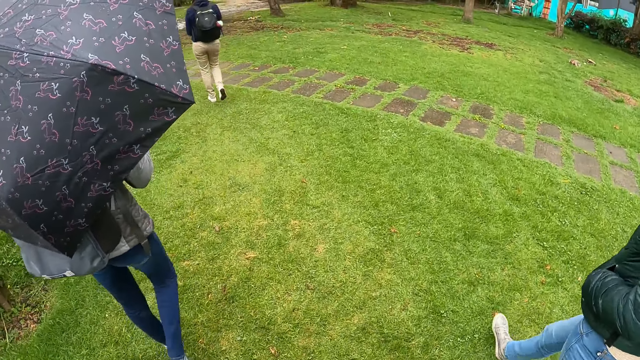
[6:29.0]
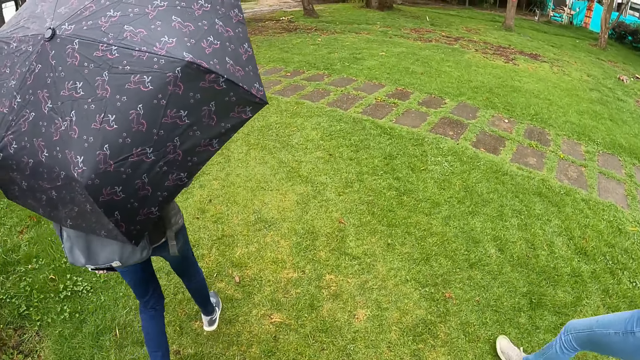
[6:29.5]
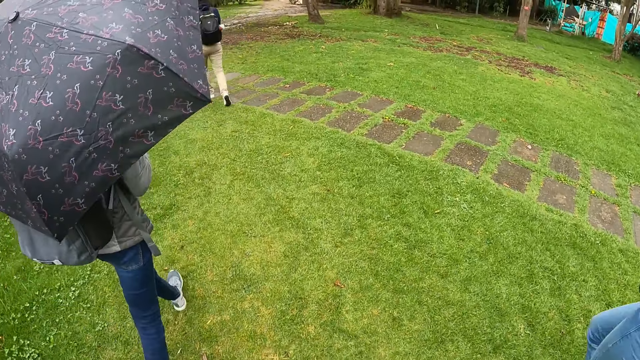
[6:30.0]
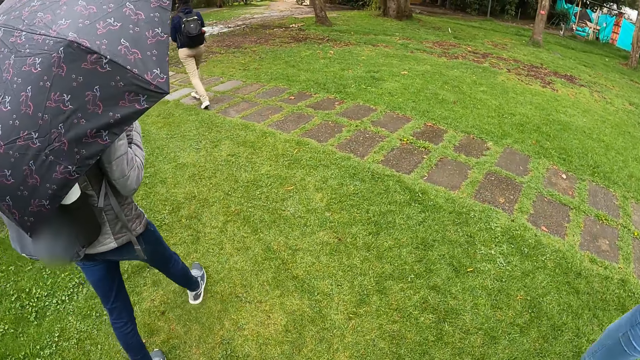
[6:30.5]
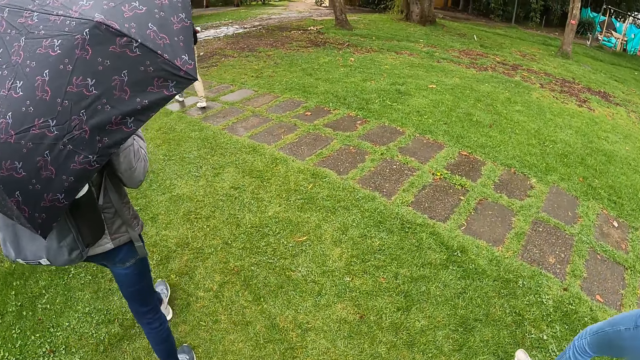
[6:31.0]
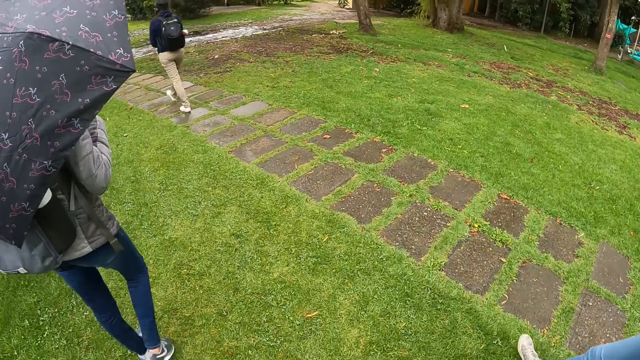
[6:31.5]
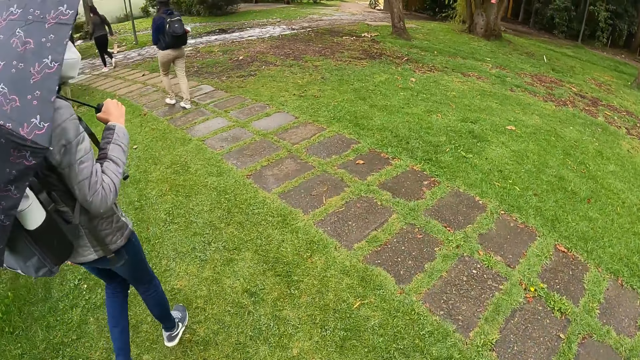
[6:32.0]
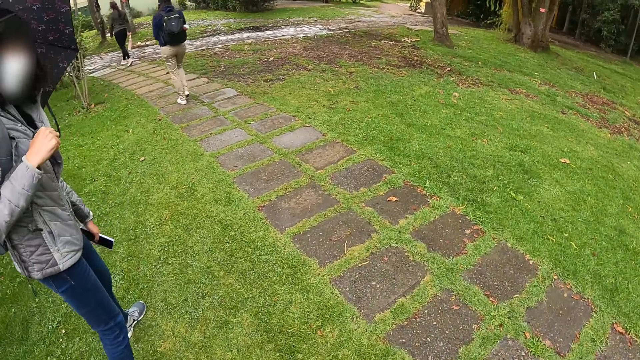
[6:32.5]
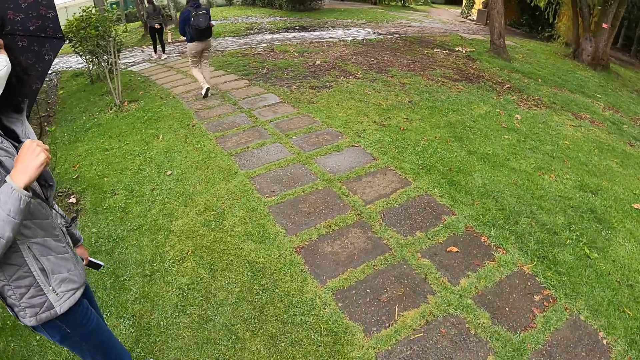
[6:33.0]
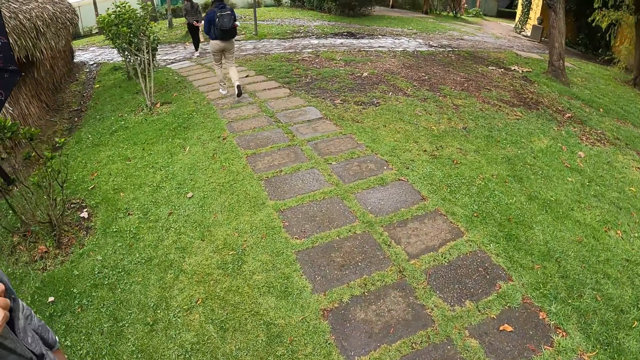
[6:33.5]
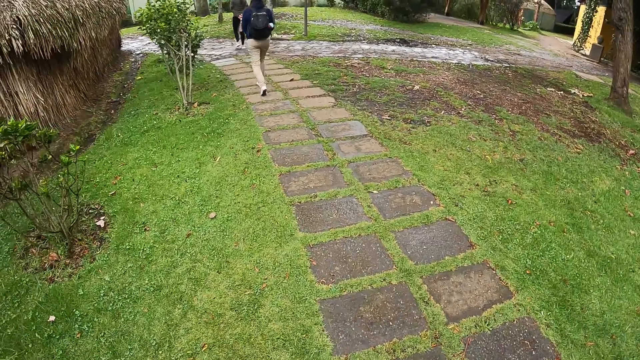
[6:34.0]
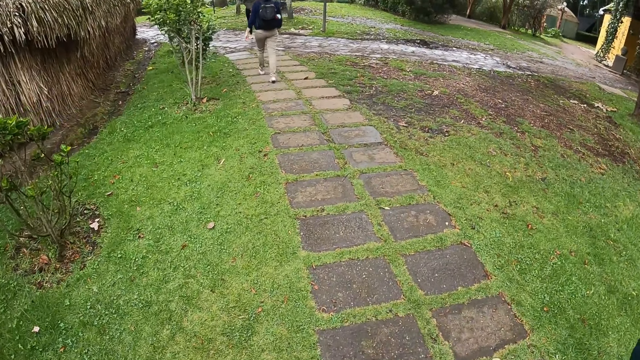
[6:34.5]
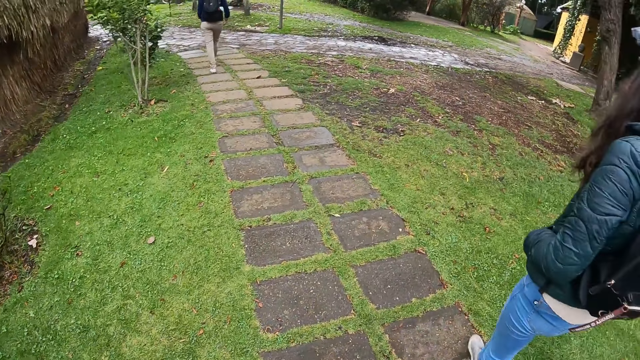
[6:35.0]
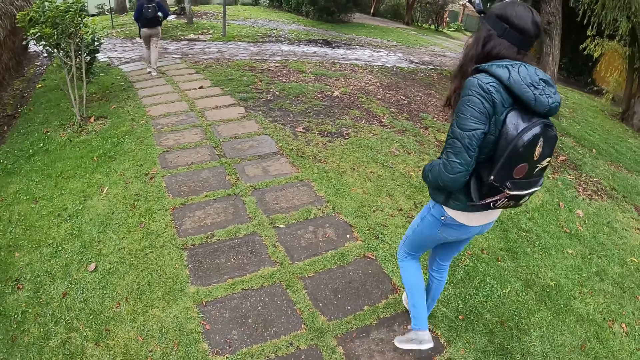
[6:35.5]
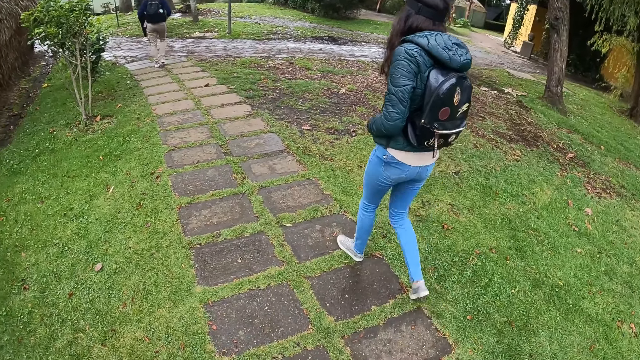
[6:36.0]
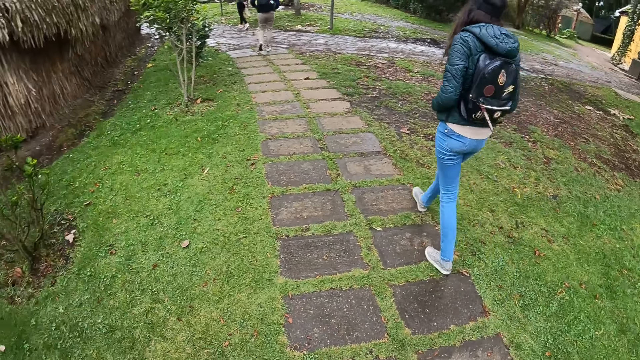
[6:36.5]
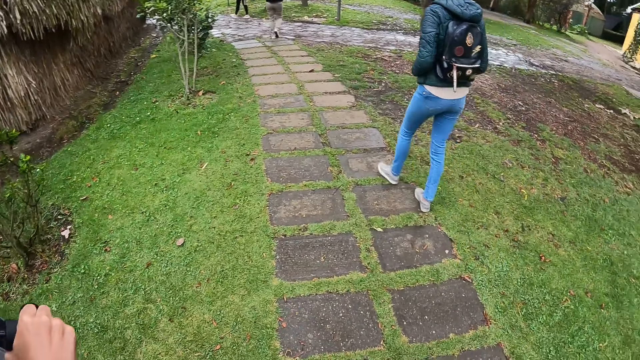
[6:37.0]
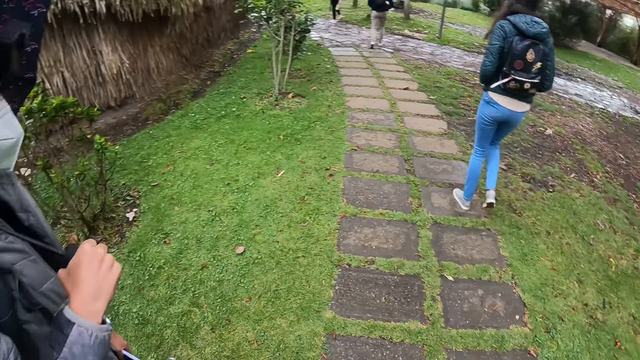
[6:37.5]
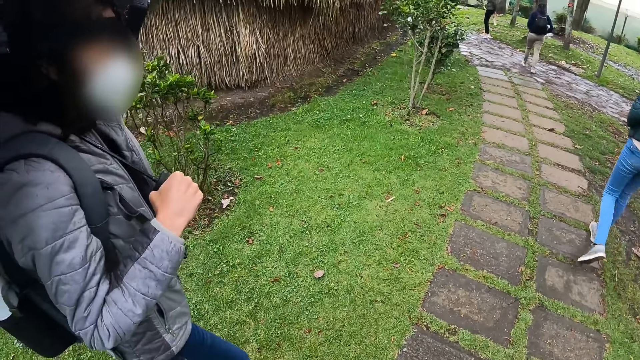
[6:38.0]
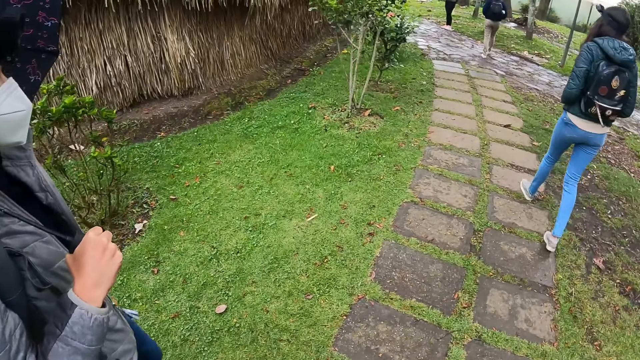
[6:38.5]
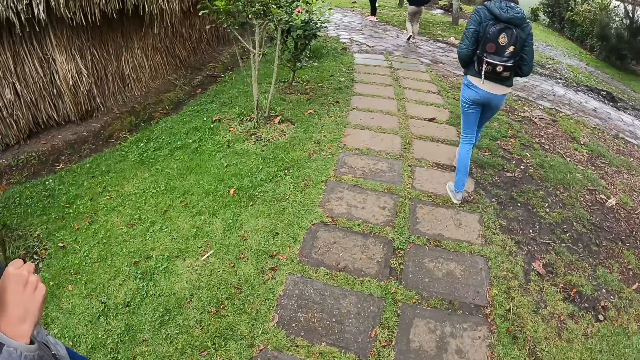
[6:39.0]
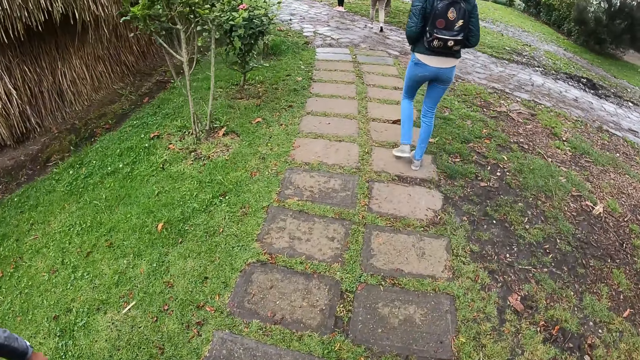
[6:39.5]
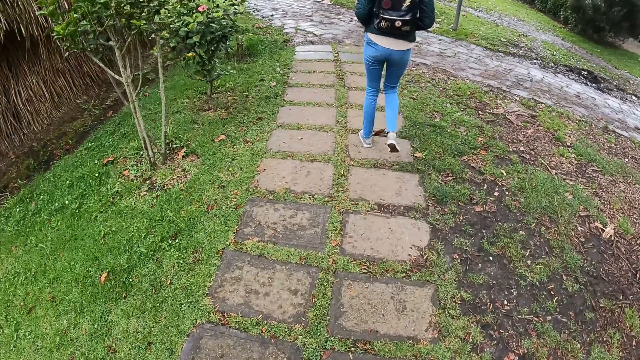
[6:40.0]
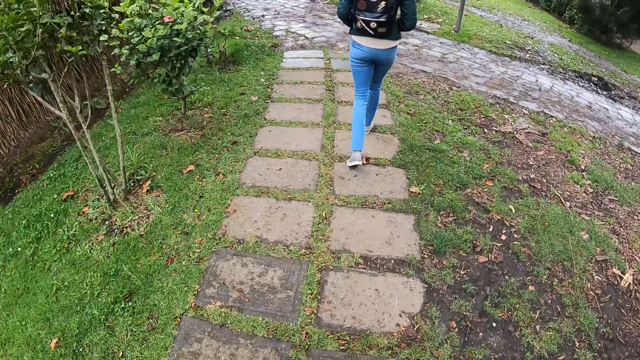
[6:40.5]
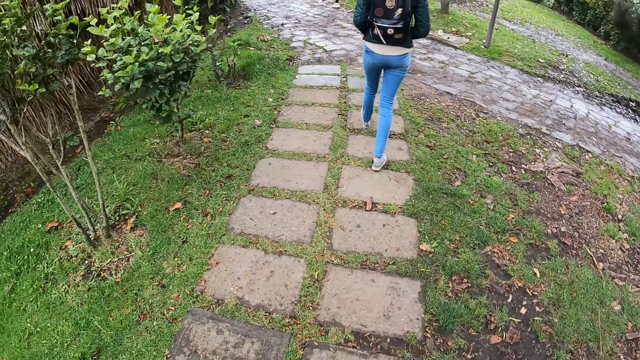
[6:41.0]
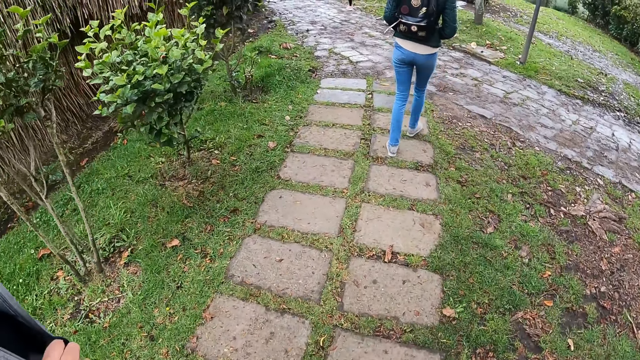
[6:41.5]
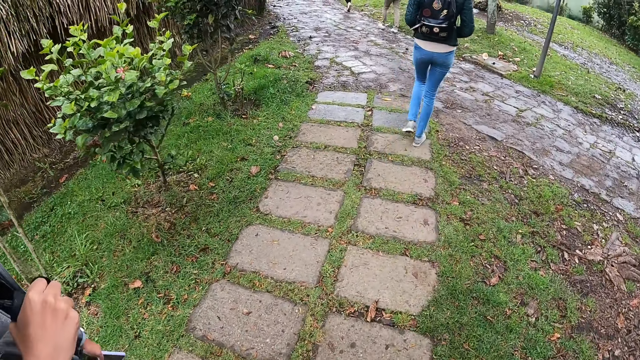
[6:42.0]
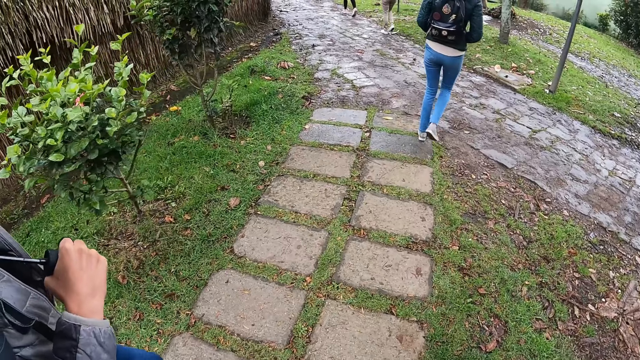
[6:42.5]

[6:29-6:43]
The camera wearer walks on the grass. They look around. They walk on the pavement.

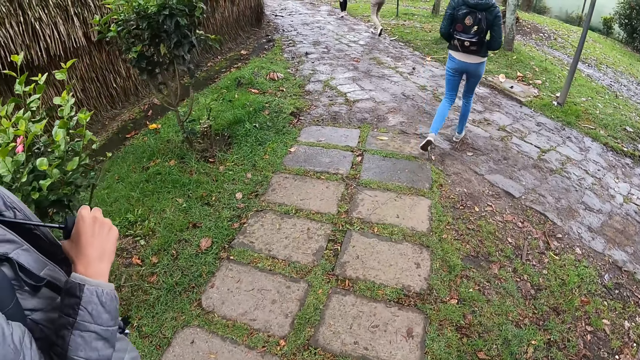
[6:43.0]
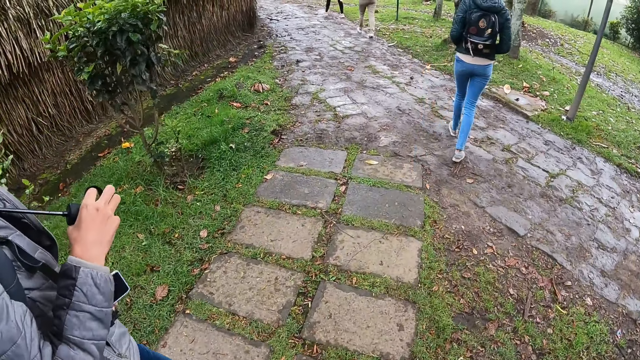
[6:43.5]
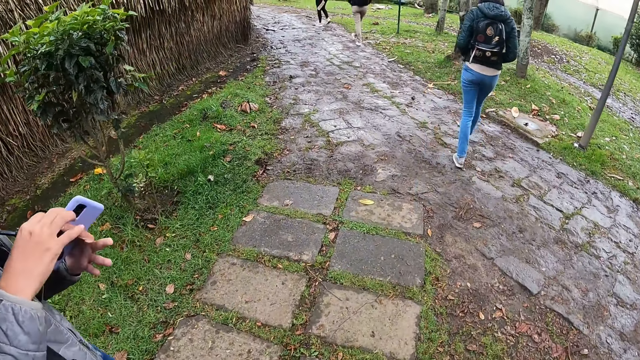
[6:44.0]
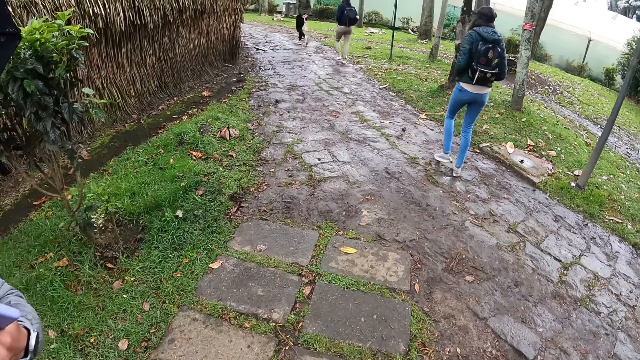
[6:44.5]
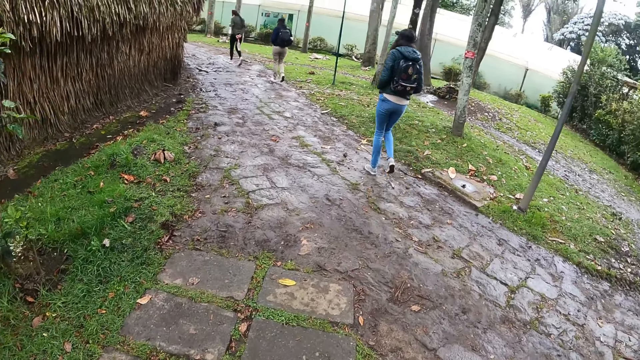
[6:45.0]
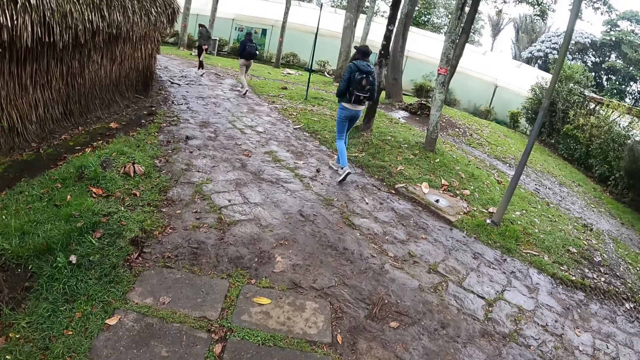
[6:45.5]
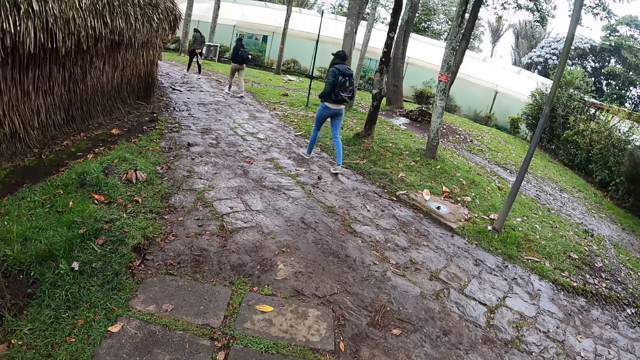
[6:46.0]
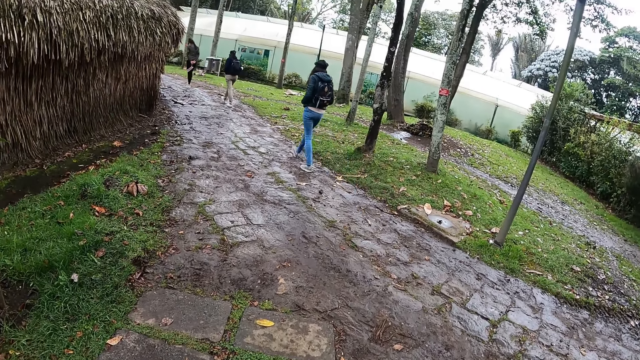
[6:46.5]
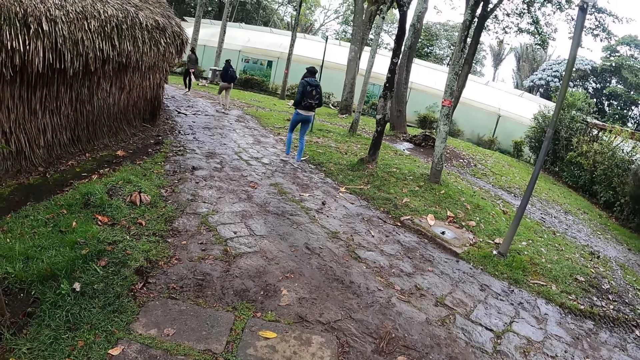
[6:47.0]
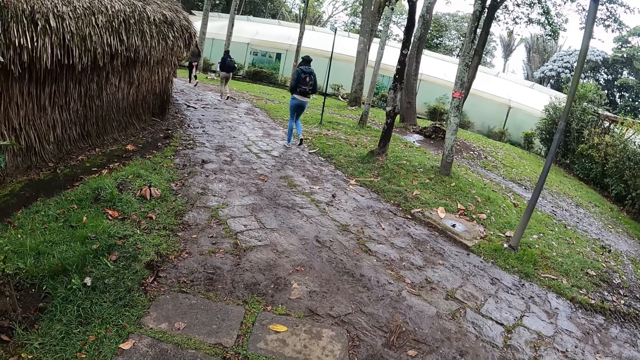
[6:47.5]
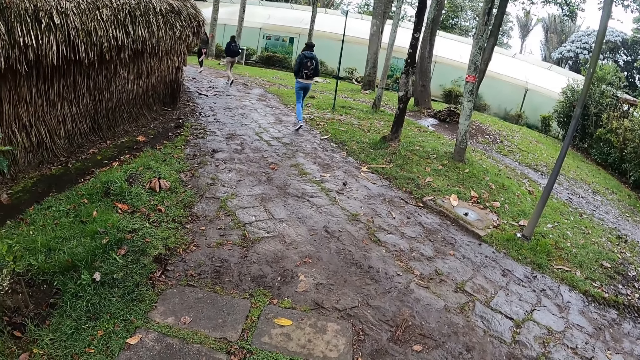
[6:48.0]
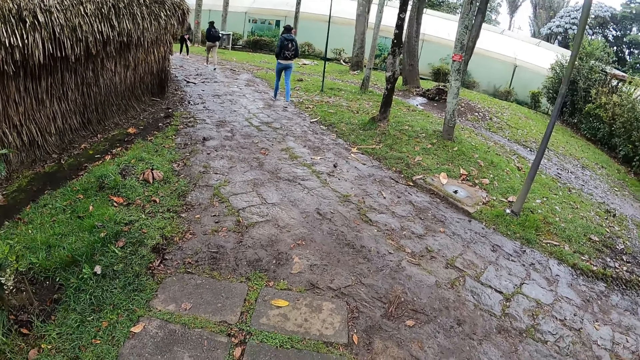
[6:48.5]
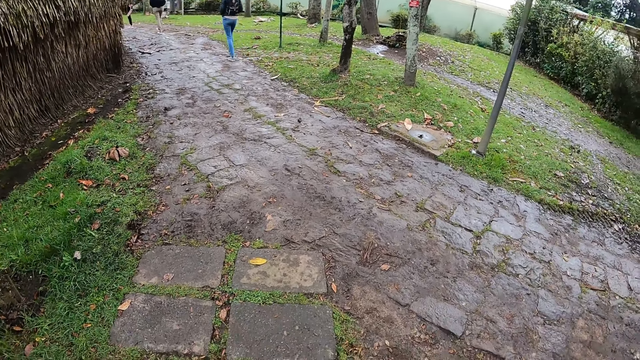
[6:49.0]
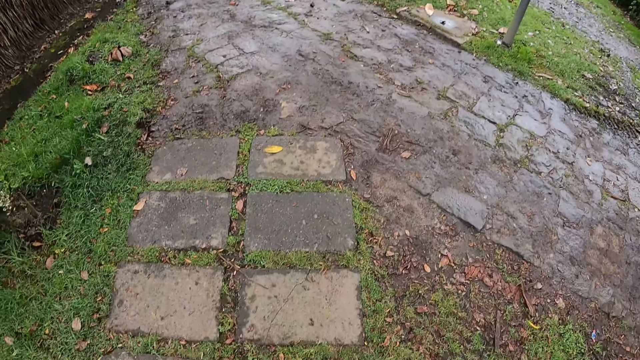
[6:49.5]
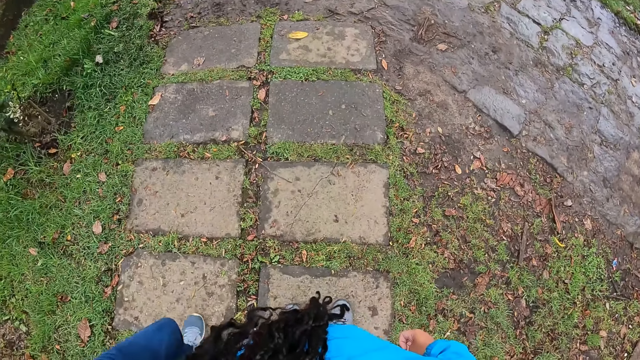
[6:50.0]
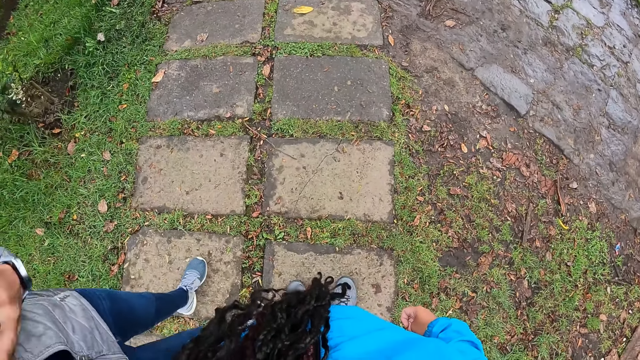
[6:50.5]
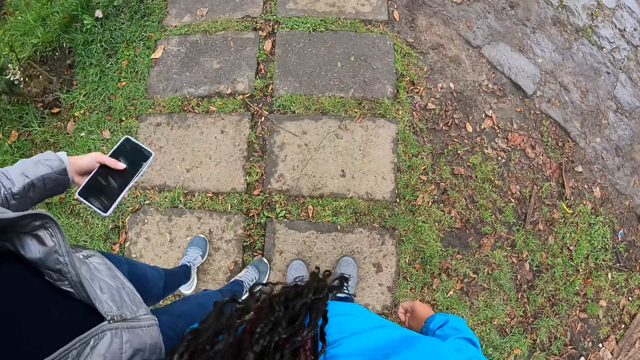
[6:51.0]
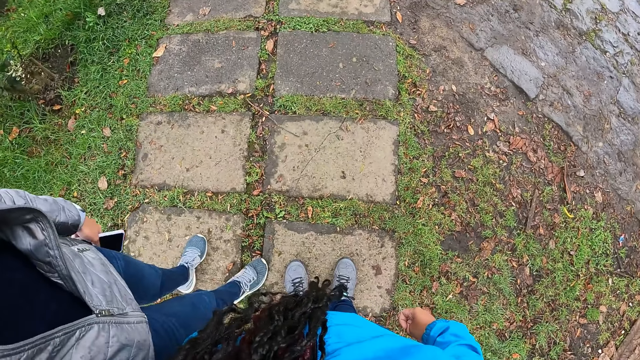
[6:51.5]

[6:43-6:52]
The camera wearer looks around.
